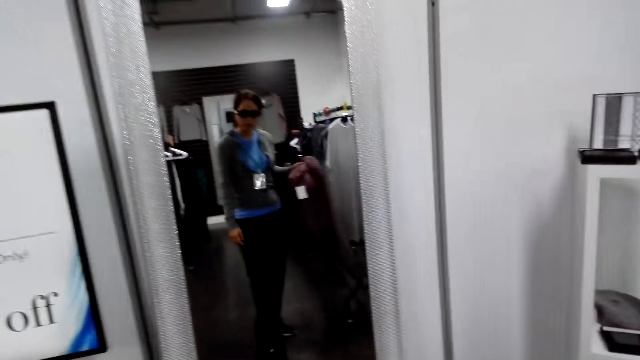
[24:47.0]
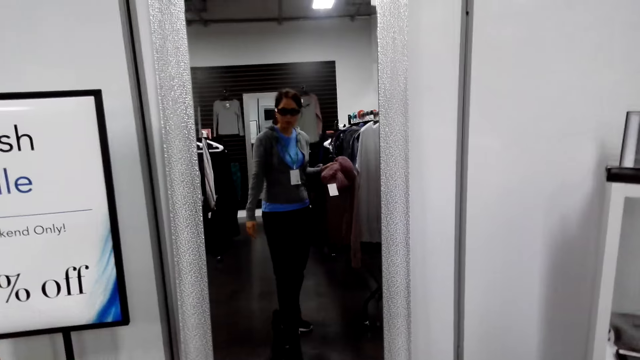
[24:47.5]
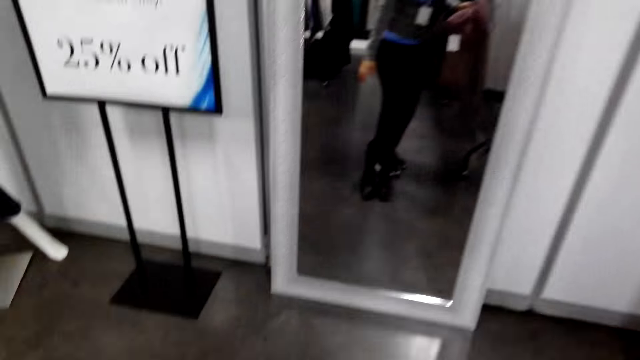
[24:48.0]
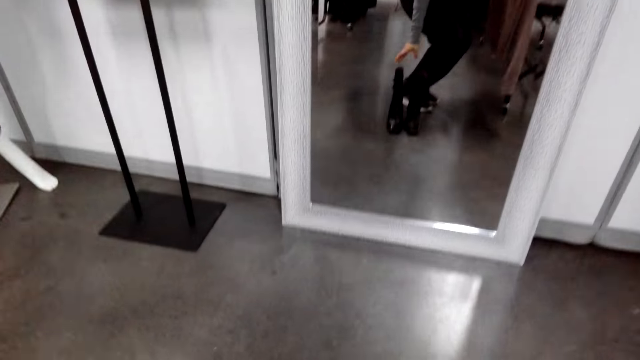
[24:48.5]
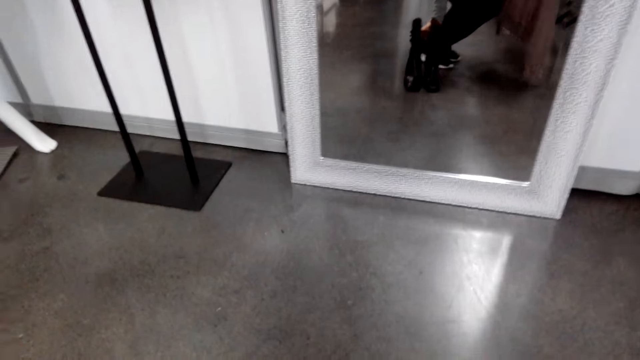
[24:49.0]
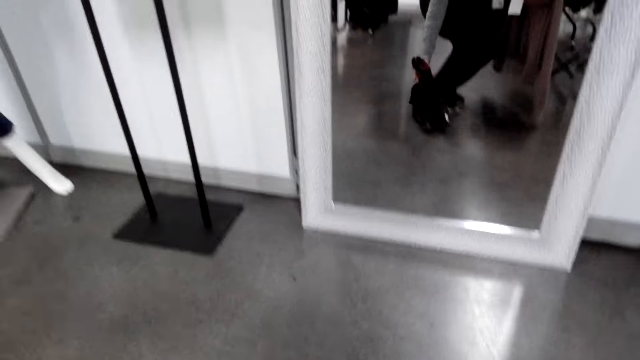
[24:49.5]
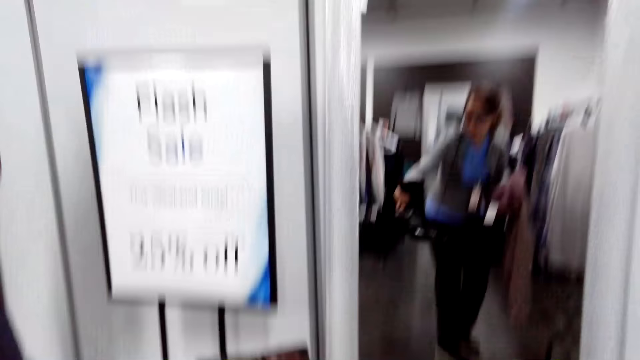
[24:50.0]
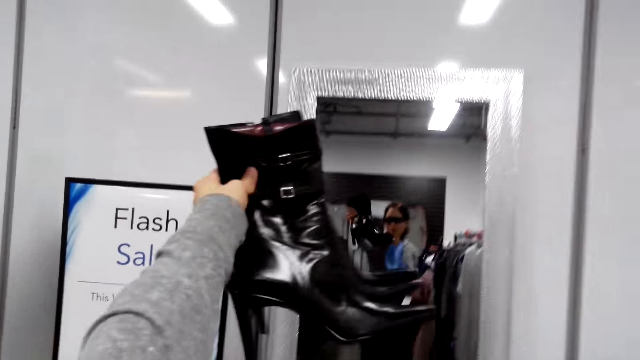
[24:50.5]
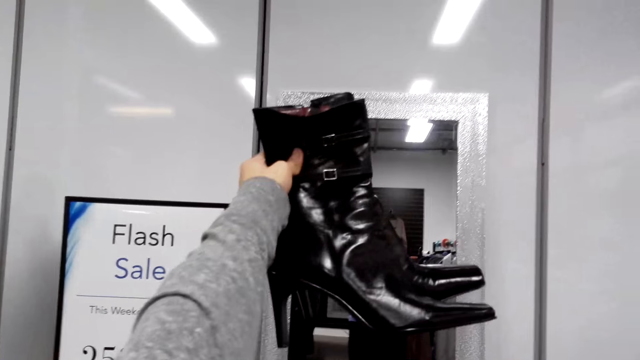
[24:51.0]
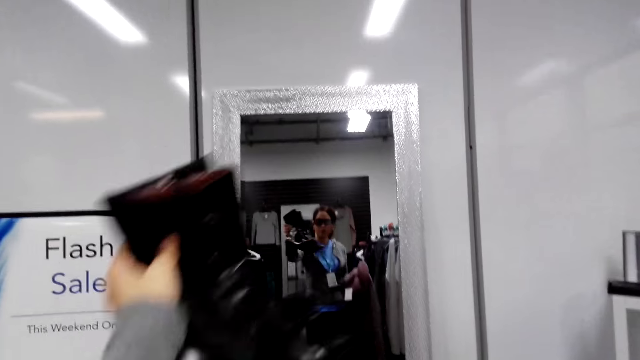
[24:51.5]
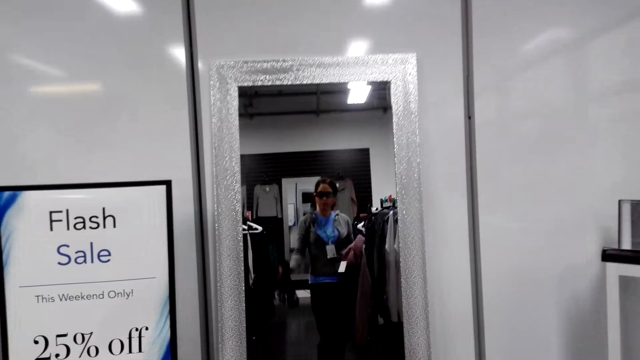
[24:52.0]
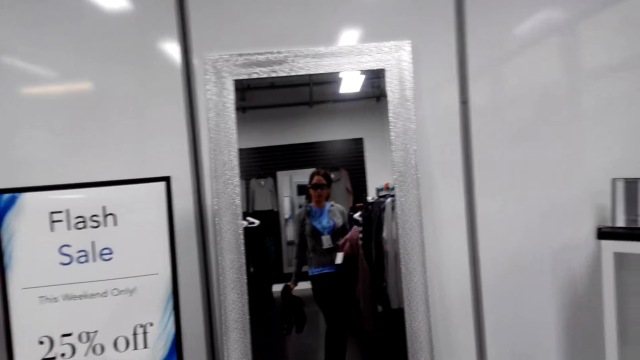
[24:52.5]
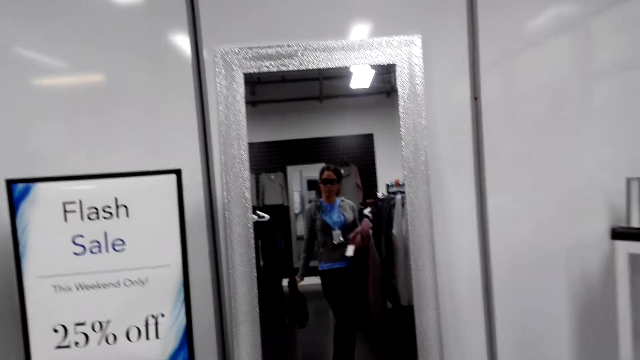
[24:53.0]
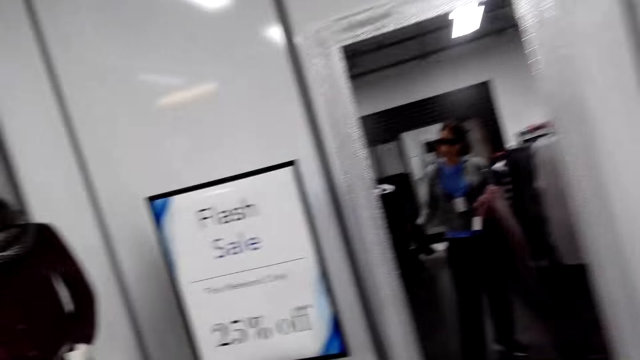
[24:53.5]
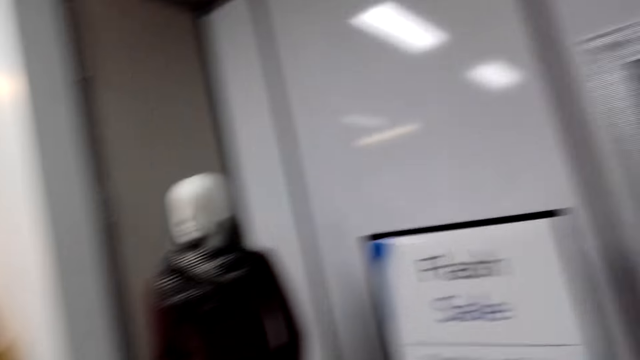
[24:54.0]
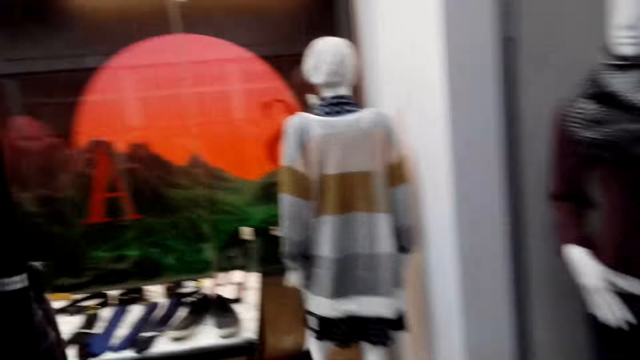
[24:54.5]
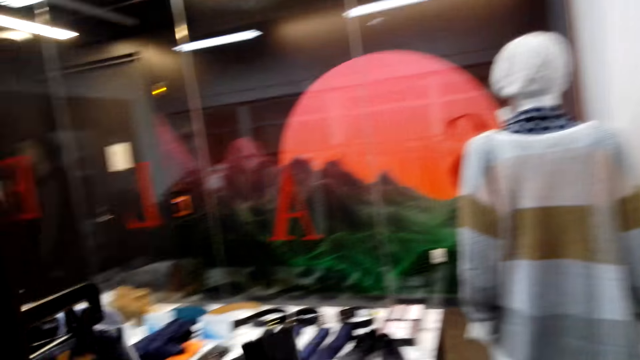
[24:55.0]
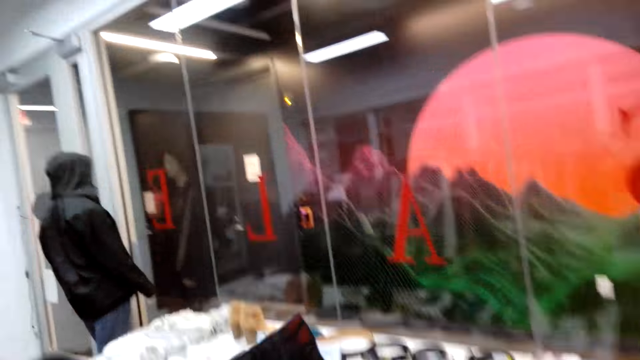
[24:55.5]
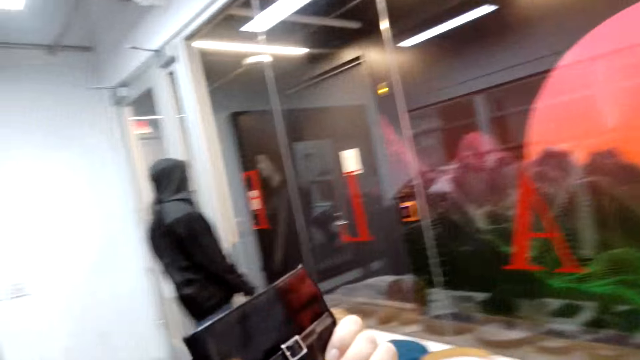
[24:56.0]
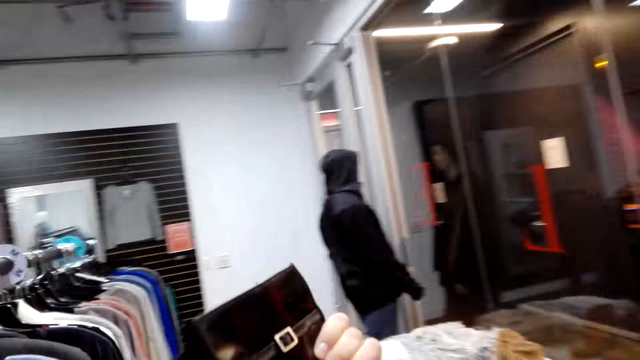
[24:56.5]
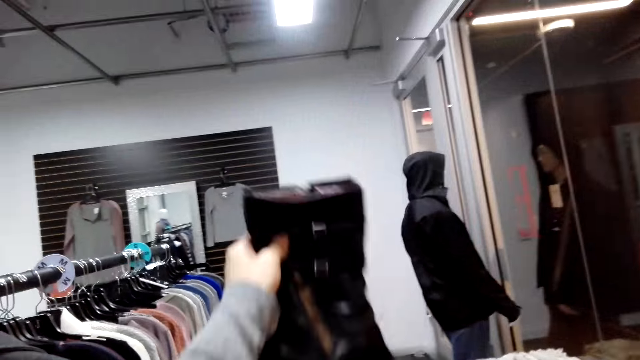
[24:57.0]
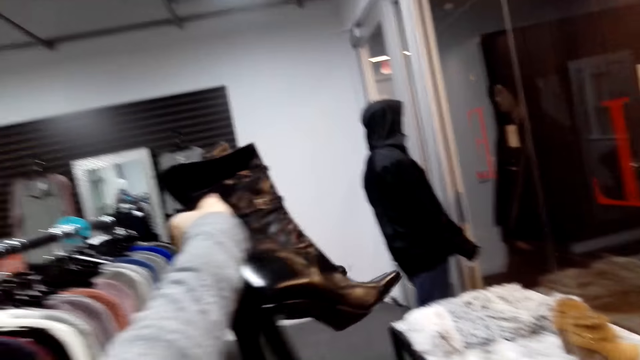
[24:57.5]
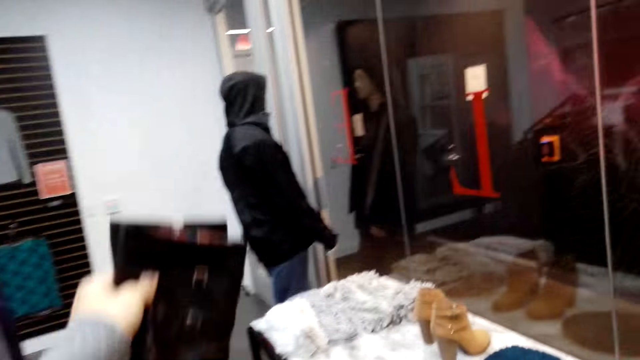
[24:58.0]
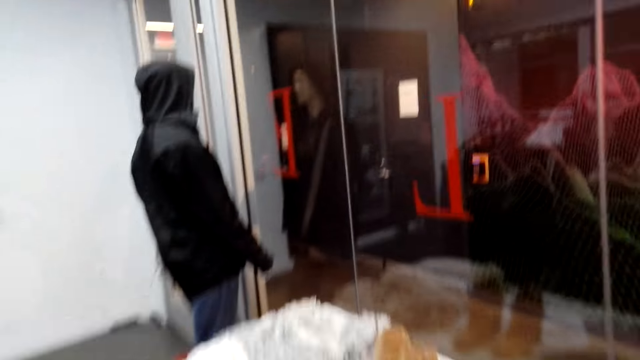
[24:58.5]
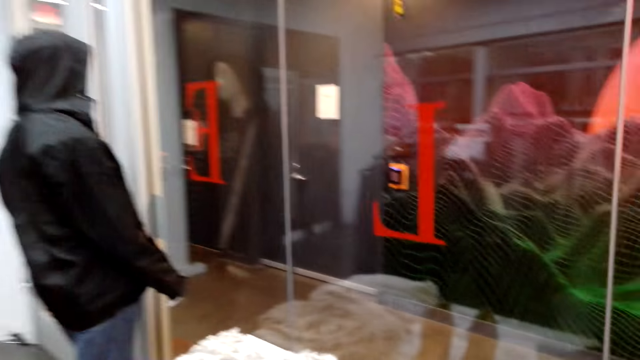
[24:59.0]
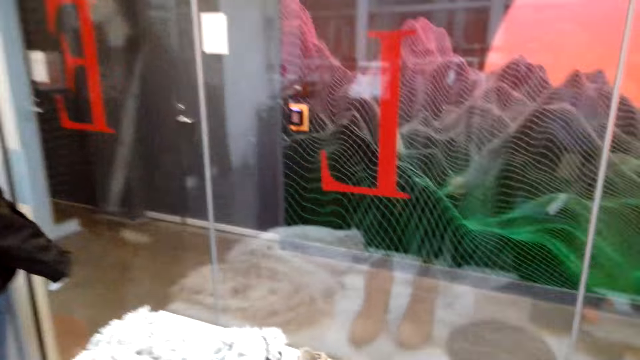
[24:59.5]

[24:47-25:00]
The camera wearer looks at herself in the mirror. They take the shoes. They lift up the hand carrying the boots. They put down the hand. They walk around. They lift up the hand carrying the boots.

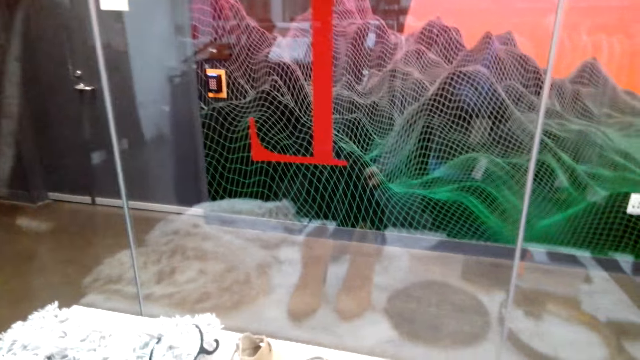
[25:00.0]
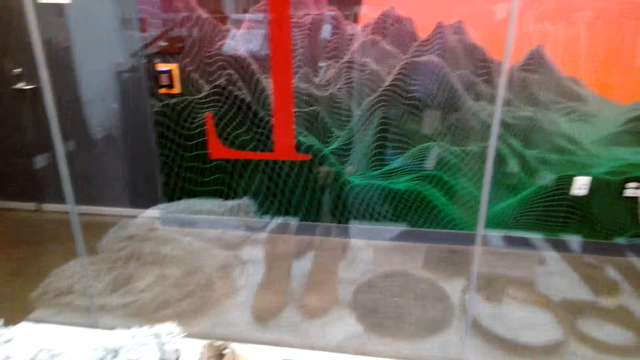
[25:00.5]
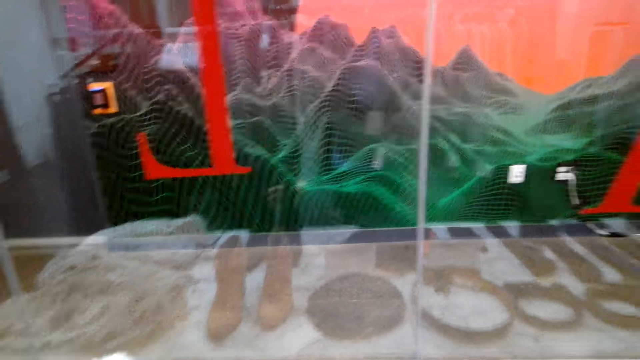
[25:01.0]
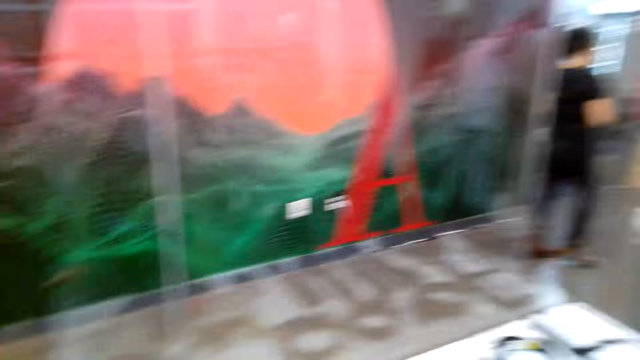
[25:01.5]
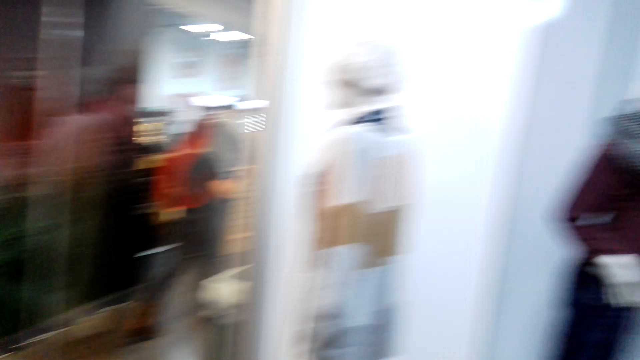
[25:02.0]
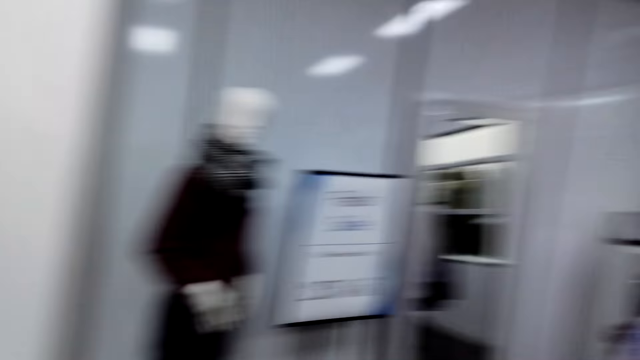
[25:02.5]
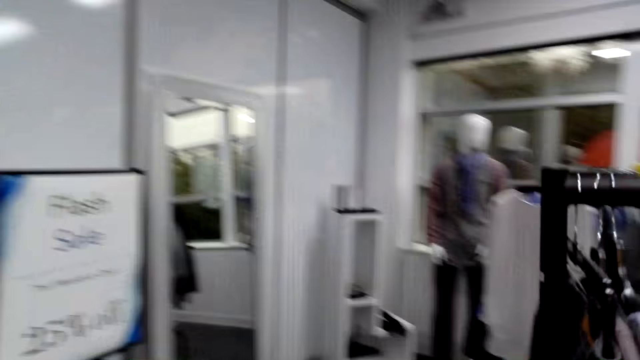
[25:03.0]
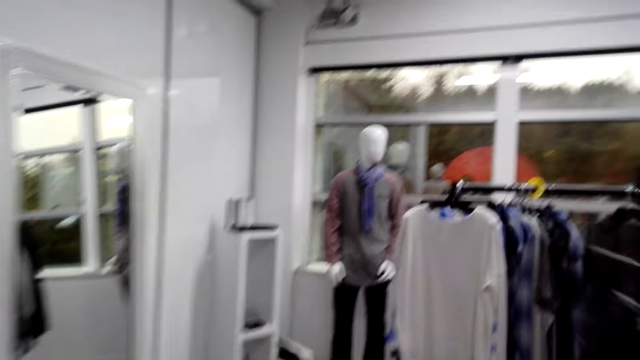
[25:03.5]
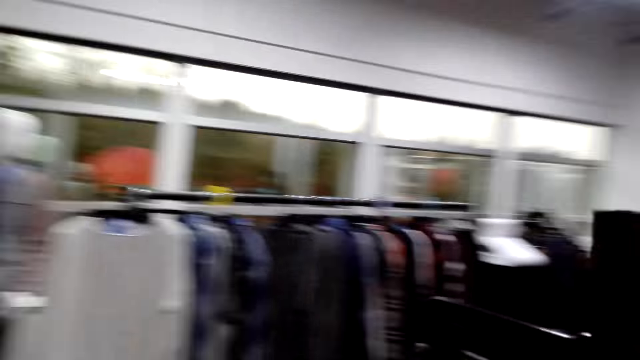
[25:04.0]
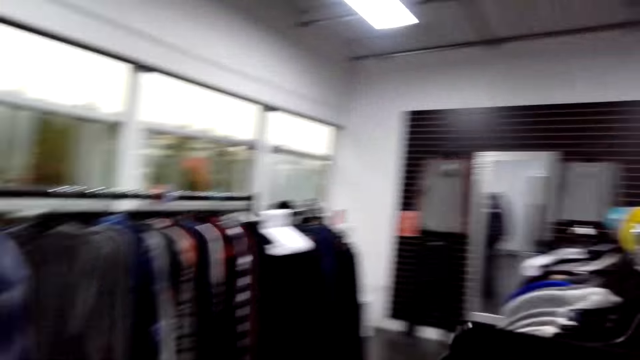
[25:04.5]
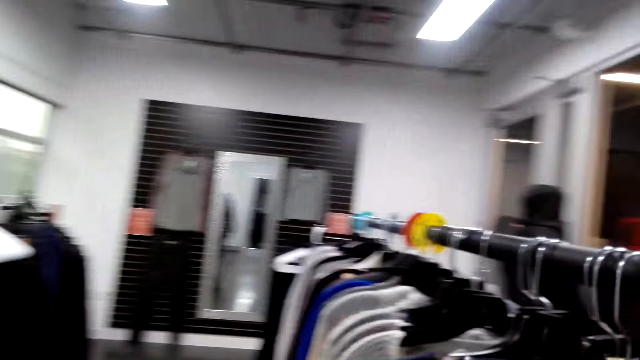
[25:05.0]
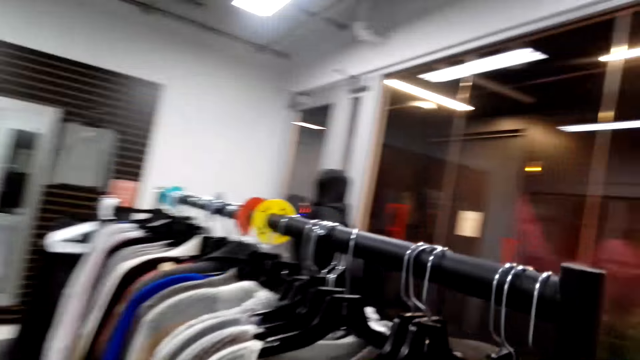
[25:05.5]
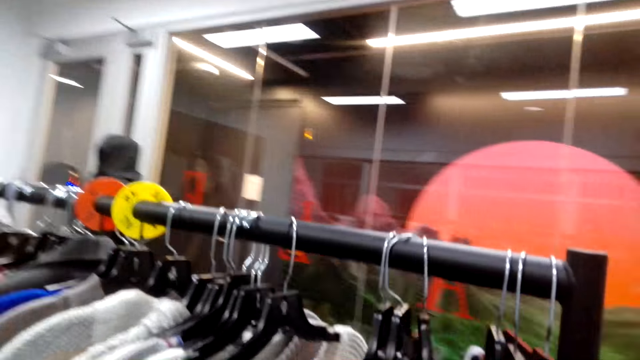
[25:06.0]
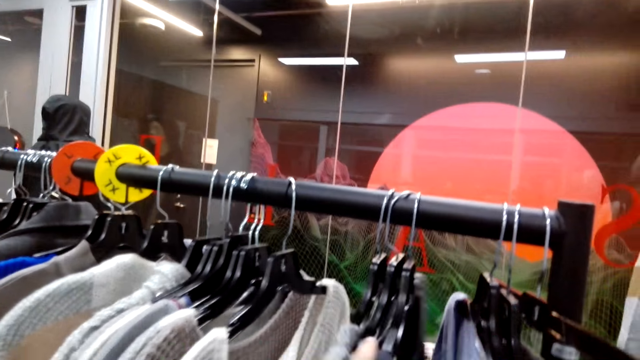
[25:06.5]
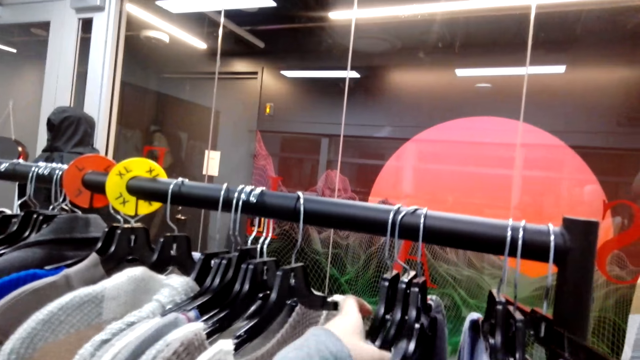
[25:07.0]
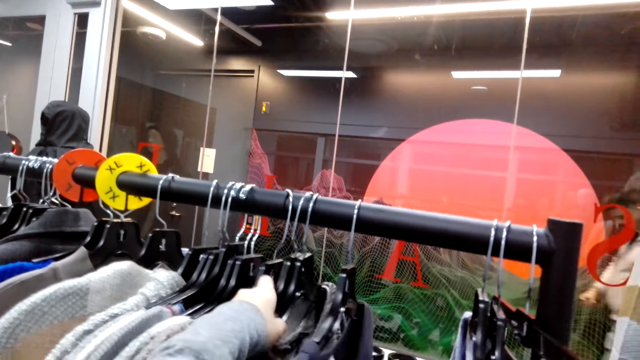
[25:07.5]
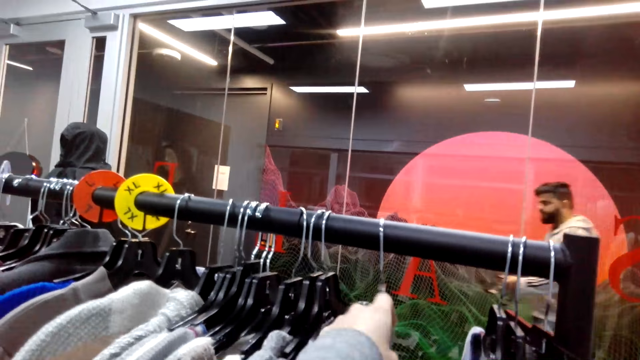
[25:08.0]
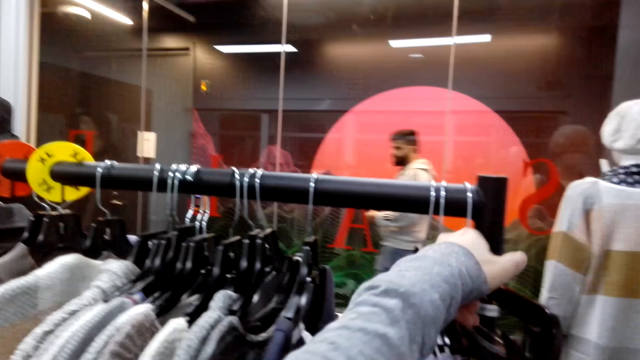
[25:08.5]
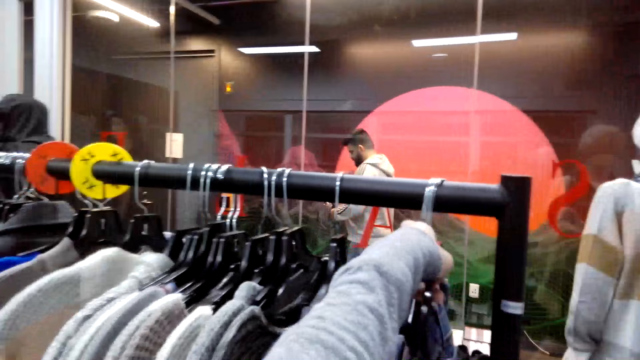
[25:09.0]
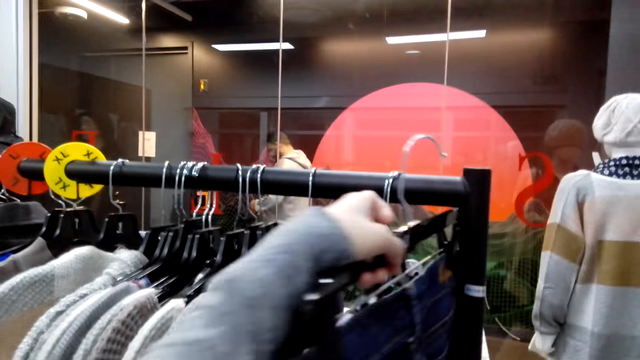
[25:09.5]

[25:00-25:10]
The camera wearer puts down the boots. They walk around.
